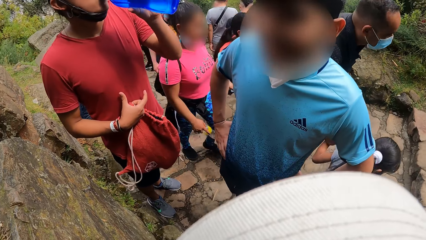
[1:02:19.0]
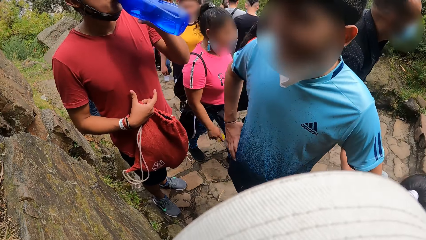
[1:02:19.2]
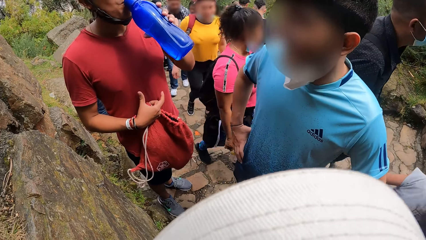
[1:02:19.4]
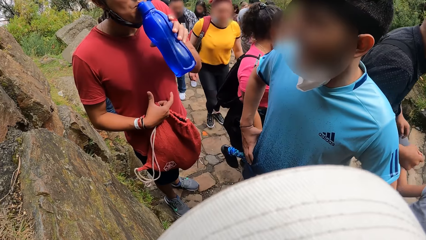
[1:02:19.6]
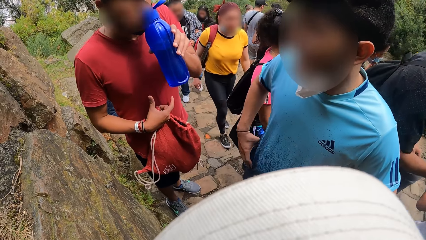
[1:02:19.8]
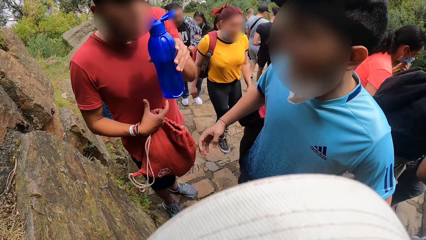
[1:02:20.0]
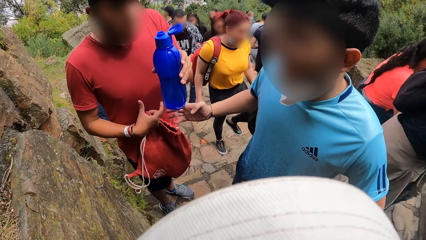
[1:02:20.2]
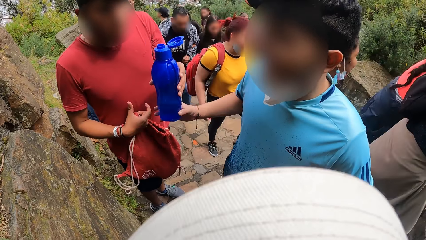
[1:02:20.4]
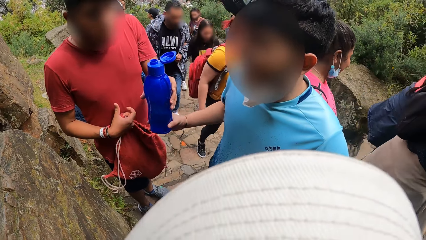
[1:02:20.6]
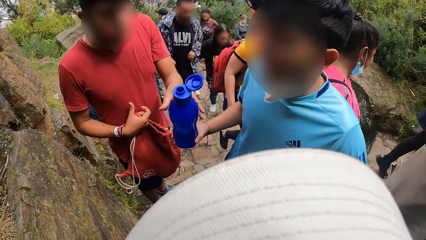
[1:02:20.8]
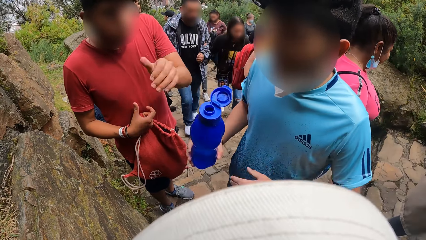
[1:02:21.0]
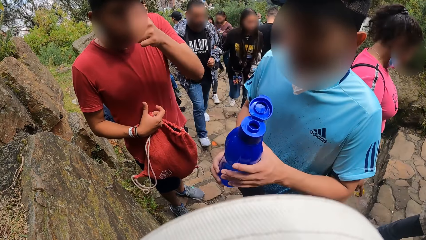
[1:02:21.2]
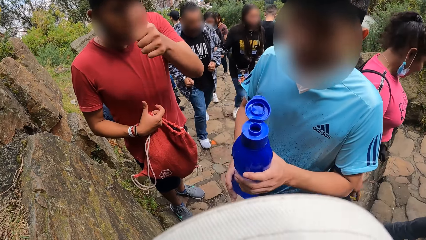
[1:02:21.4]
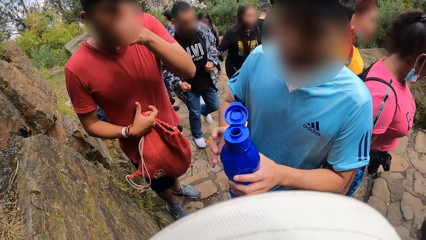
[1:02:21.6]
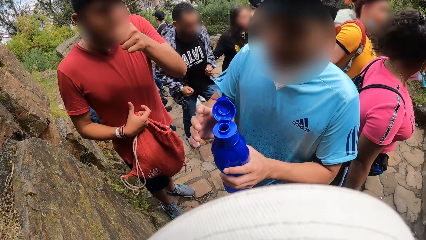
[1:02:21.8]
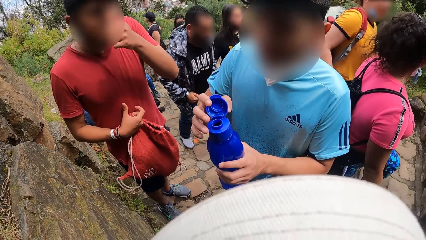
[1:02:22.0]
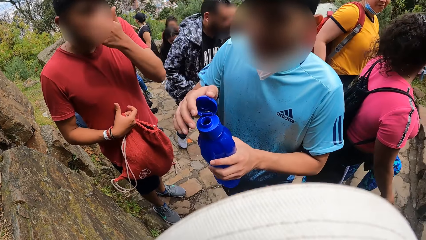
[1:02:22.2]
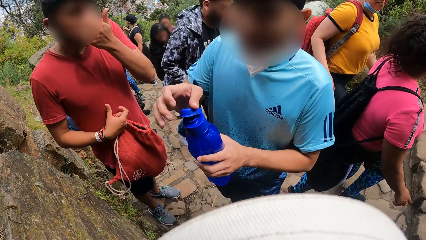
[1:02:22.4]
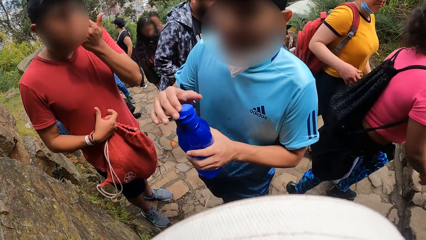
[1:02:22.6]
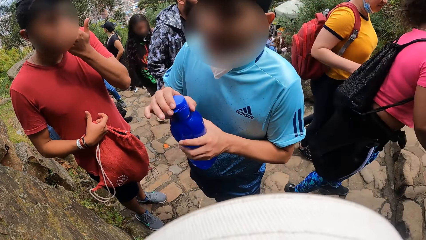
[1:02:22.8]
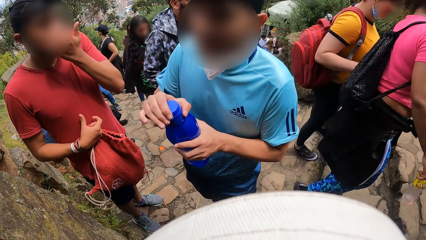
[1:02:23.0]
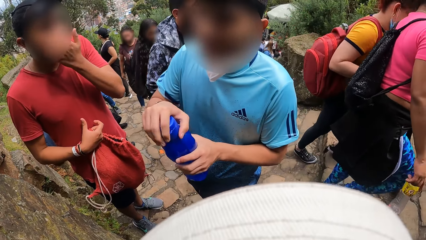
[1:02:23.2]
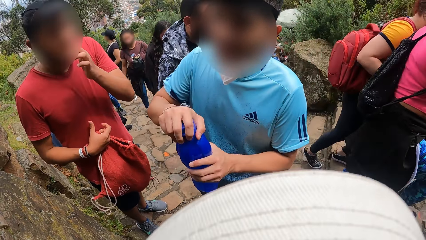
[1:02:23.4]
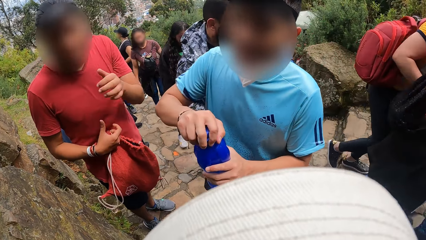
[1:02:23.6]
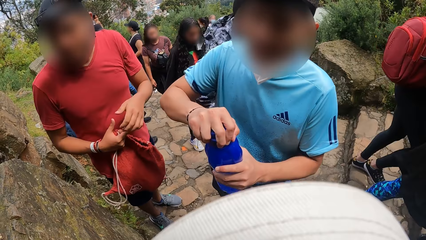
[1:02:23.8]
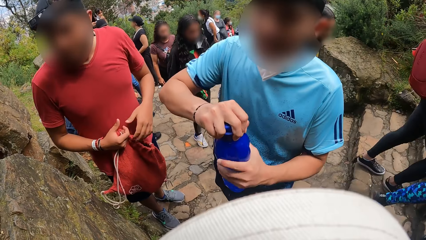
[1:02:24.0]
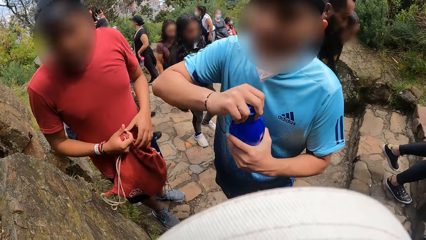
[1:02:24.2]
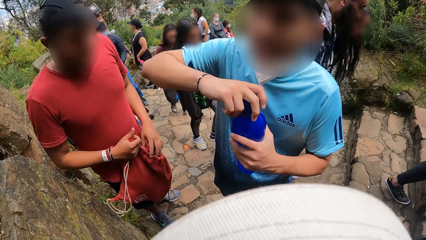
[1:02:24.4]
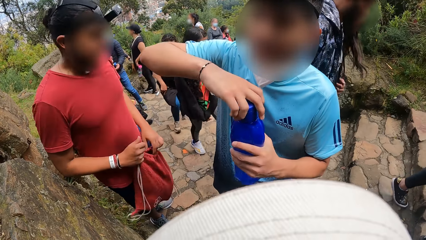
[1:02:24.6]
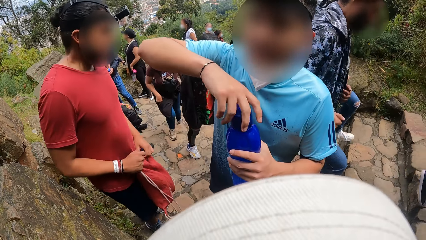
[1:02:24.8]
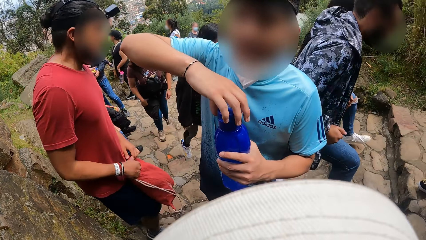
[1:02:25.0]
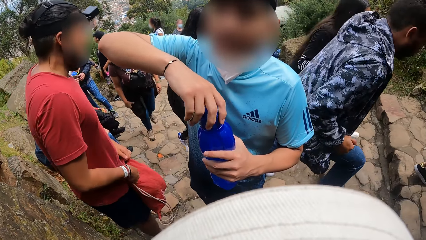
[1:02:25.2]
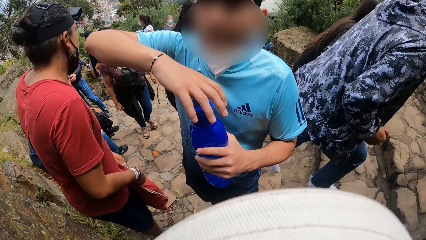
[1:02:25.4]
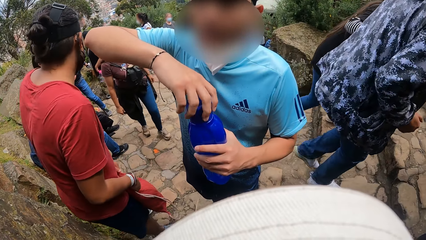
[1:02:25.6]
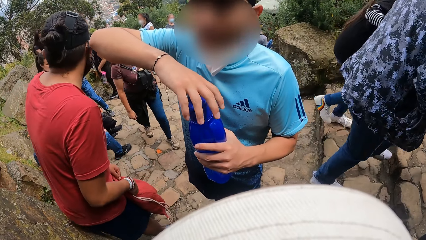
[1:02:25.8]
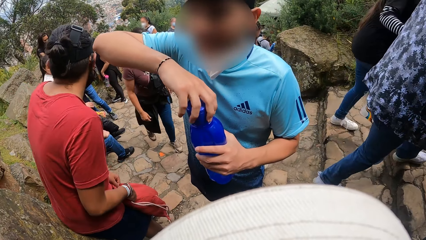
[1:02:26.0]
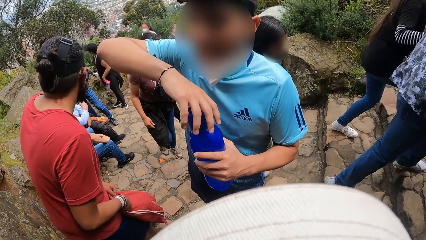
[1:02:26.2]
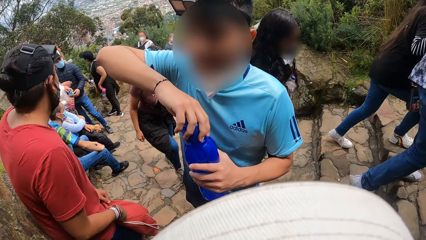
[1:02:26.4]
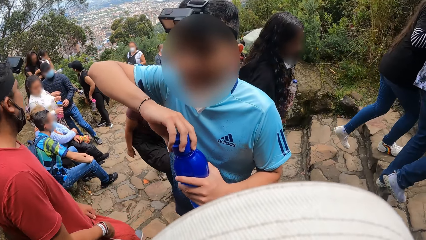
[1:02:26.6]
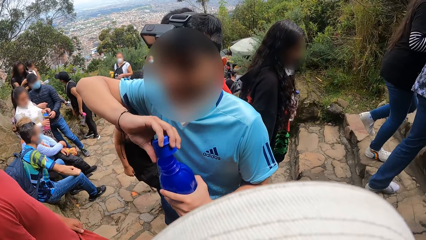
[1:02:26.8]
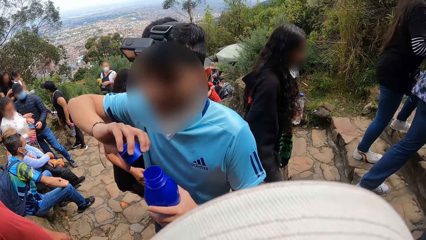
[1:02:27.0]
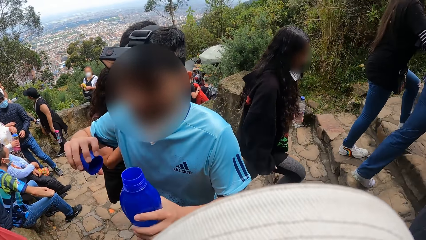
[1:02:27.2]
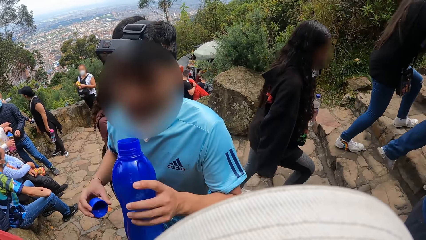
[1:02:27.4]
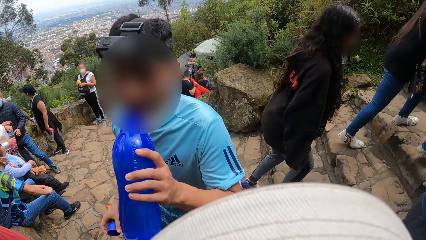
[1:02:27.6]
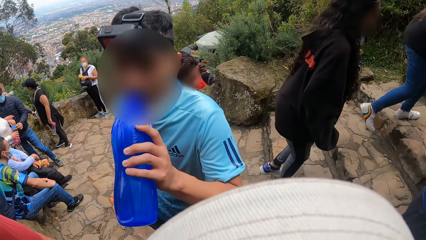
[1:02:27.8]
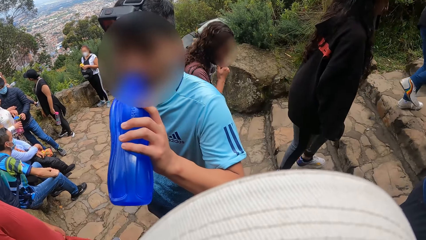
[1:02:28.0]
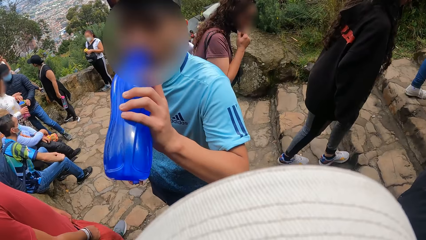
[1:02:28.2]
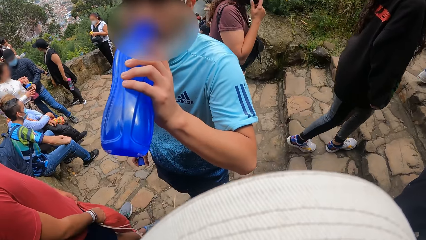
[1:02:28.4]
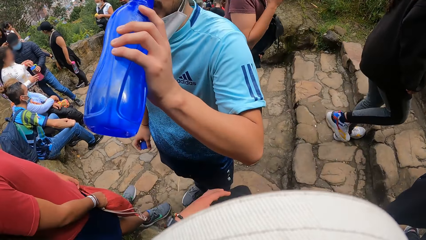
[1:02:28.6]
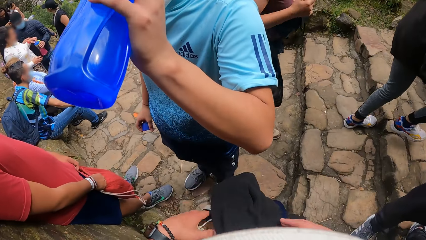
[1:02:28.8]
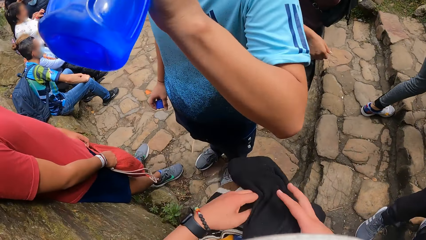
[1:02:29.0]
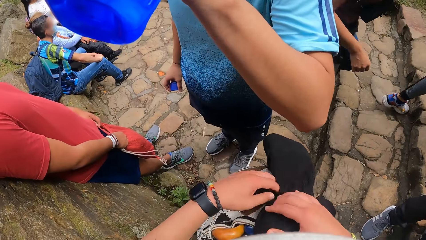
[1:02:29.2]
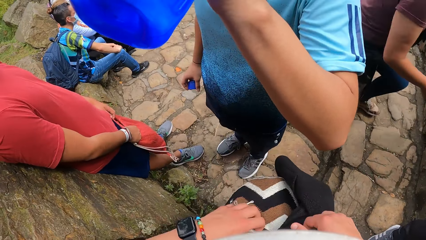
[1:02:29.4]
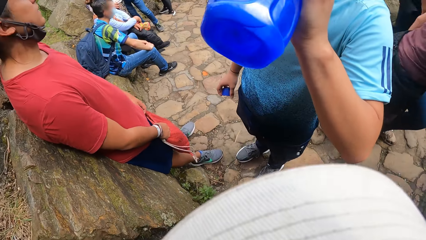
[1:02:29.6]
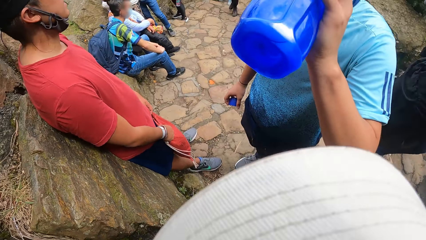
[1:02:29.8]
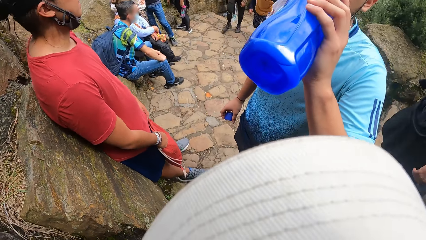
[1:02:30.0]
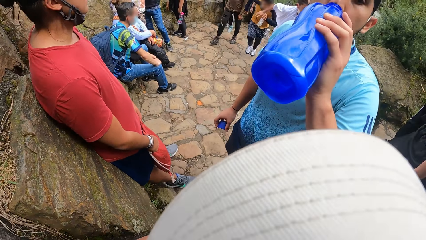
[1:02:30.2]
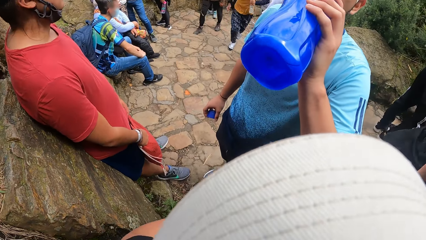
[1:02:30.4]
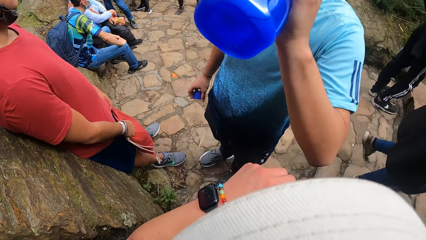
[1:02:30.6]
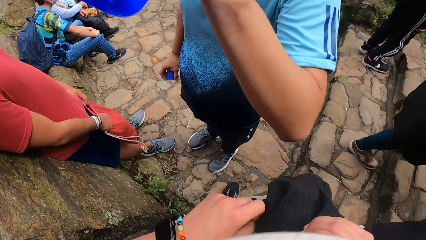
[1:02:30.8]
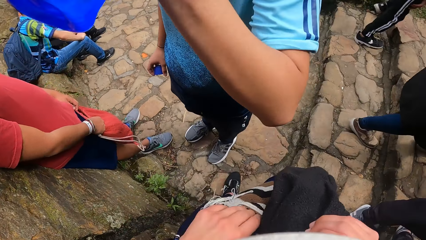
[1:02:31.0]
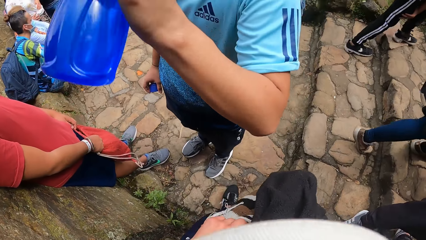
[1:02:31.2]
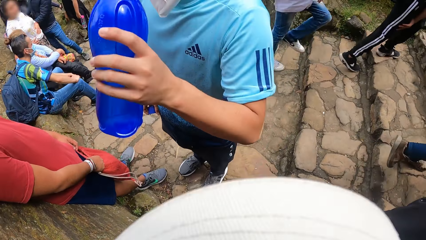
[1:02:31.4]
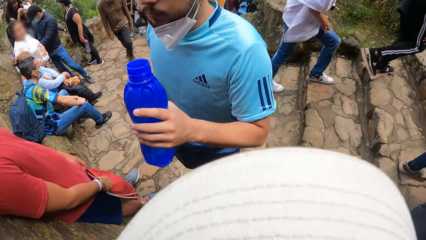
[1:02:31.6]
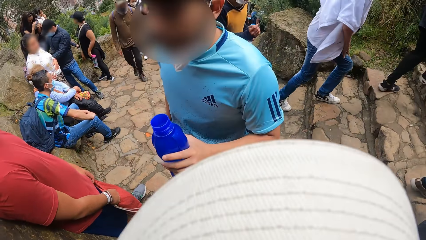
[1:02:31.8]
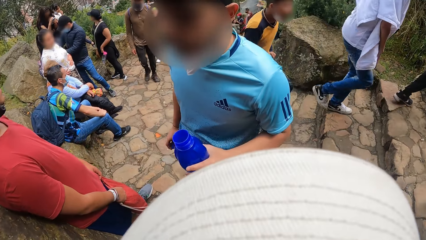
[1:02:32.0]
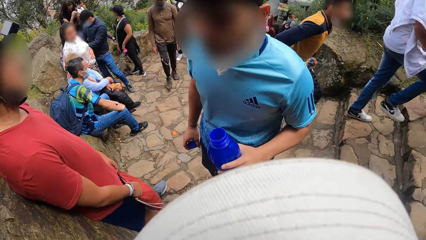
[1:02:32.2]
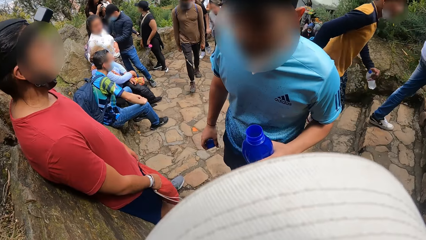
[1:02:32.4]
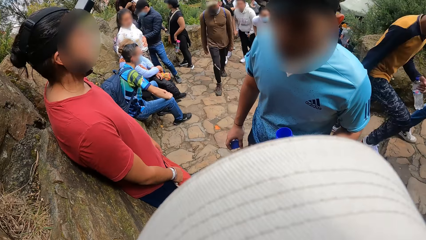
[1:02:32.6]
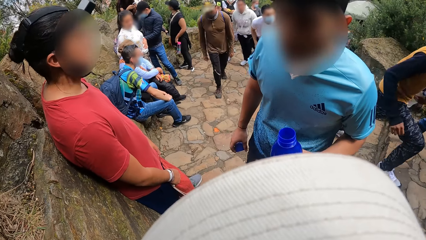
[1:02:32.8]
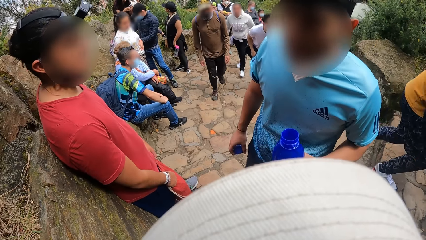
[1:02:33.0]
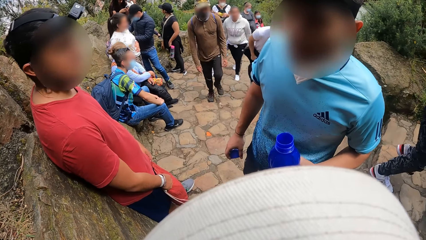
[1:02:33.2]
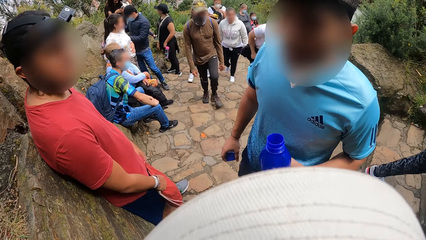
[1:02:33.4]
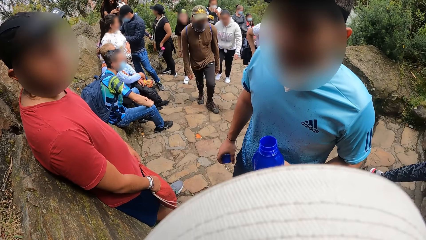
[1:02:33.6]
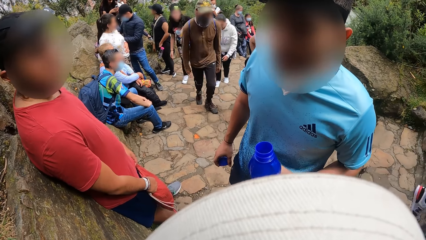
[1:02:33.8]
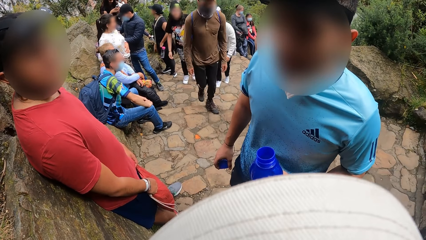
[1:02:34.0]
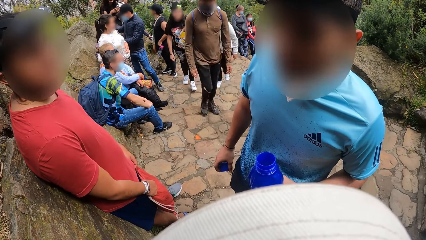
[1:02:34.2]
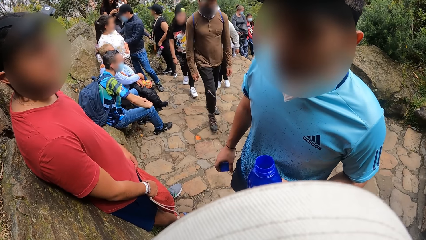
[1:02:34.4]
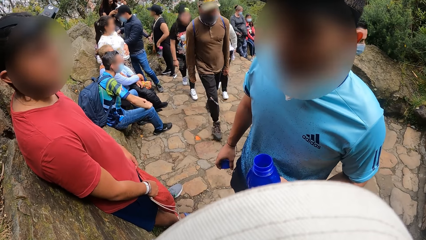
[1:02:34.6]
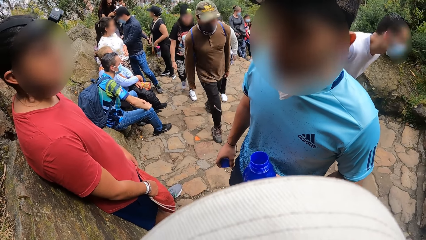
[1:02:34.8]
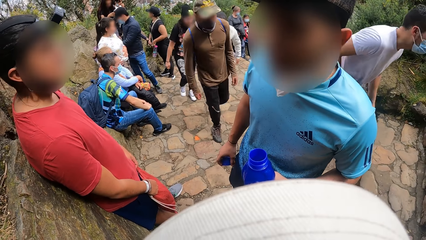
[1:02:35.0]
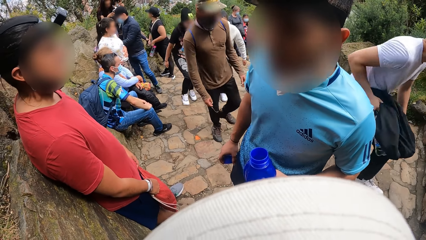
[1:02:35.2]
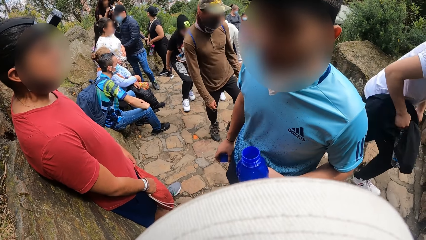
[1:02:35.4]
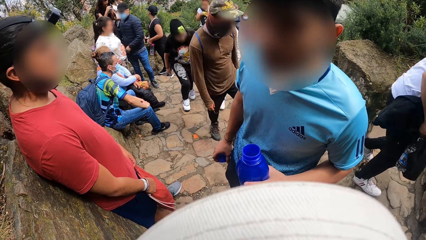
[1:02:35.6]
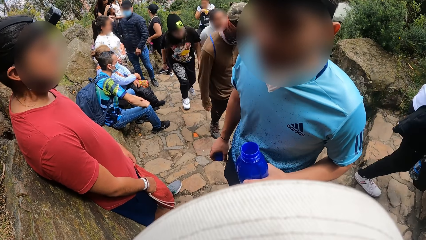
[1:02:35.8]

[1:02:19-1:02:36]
A man collects the water bottle from another man's left hand with his right hand. The first man passes the water bottle in his right hand to his left hand. The other man touches his face with his left hand. The first man closes the lid of the water bottle in his left hand with his right hand. The other man rubs his hand on his mouth. The first man loosens the cover of the water bottle in his left hand with his right hand. The first man places his left hand on the knapsack in his right hand. The other man moves backwards, rests his back on the wall. The first man drinks water from the water bottle in his left hand. The camera wearer adjusts a cloth on a bag on his thigh with both hands. He looks in the bag. He opens the bag on his thigh with his left hand.
